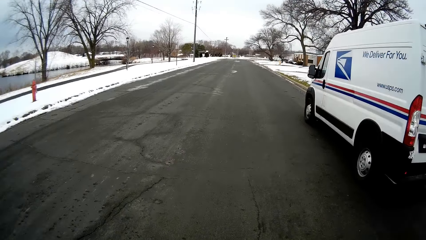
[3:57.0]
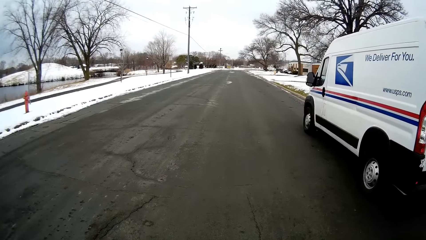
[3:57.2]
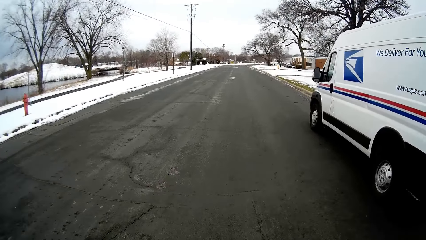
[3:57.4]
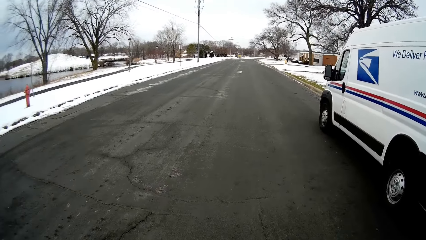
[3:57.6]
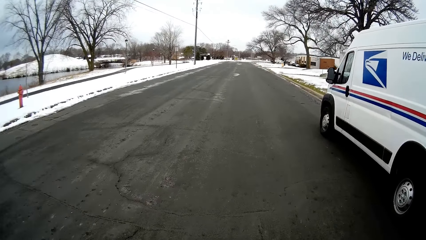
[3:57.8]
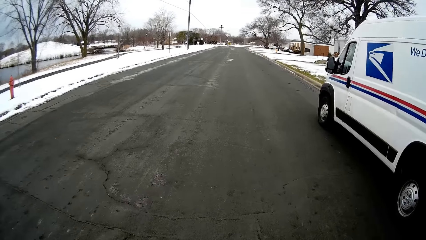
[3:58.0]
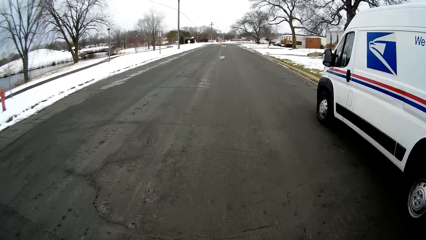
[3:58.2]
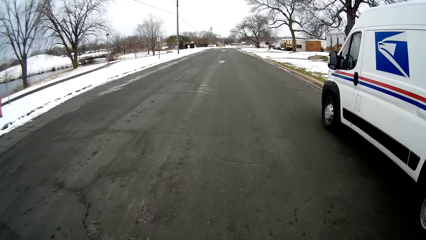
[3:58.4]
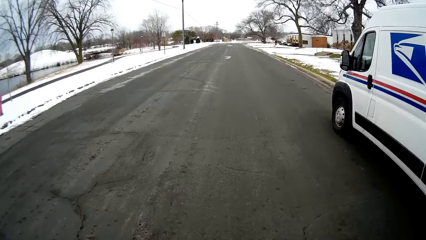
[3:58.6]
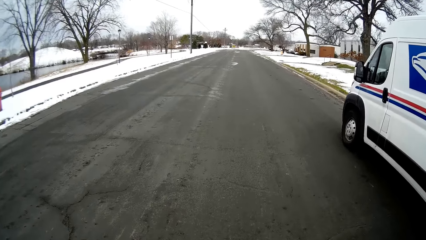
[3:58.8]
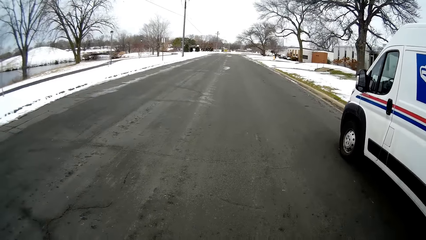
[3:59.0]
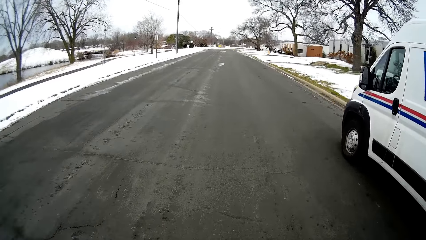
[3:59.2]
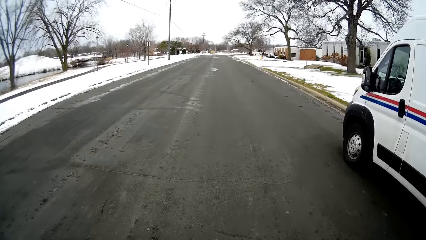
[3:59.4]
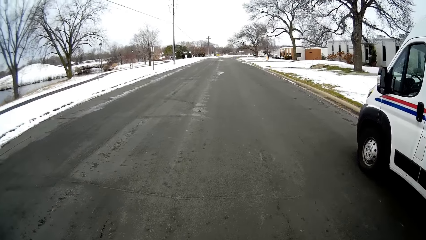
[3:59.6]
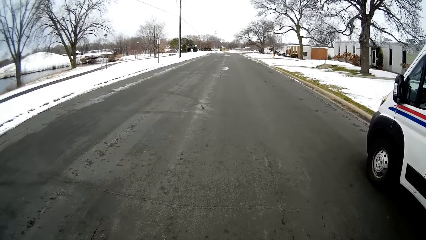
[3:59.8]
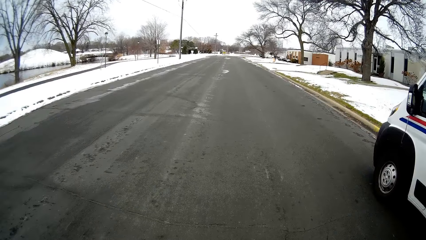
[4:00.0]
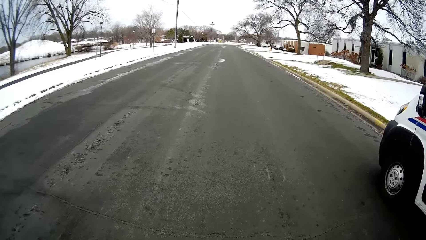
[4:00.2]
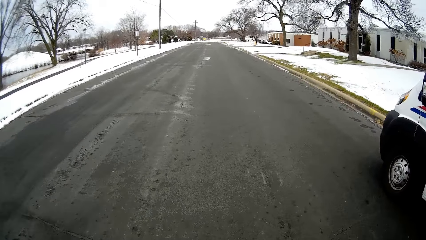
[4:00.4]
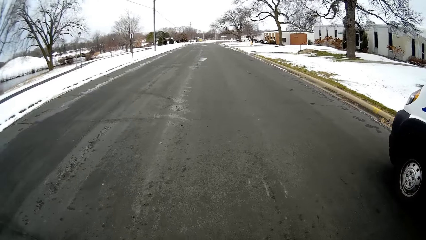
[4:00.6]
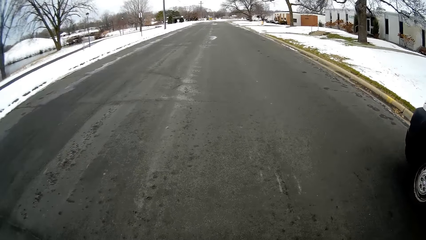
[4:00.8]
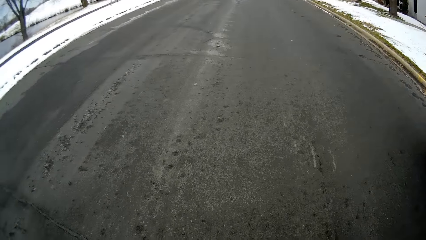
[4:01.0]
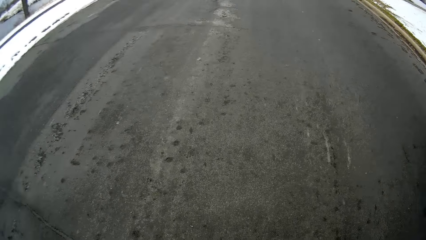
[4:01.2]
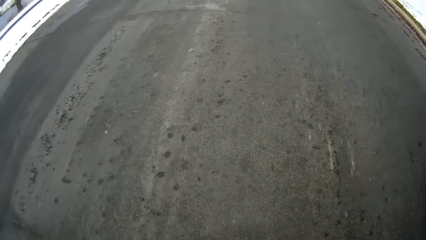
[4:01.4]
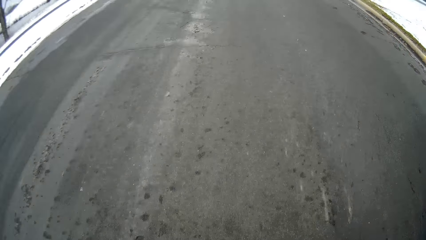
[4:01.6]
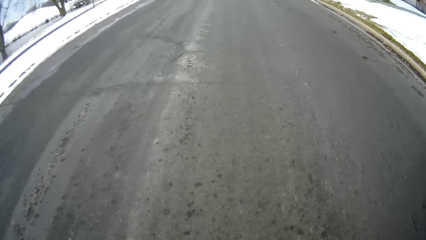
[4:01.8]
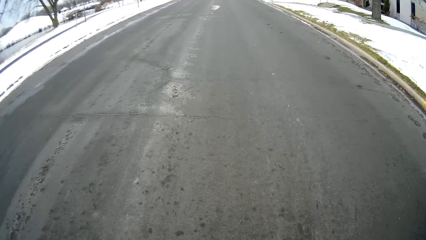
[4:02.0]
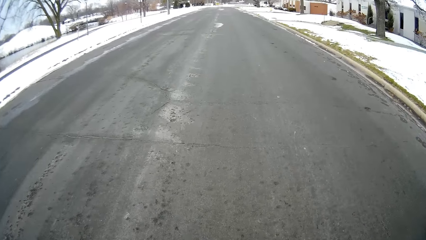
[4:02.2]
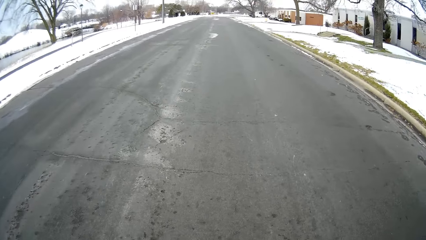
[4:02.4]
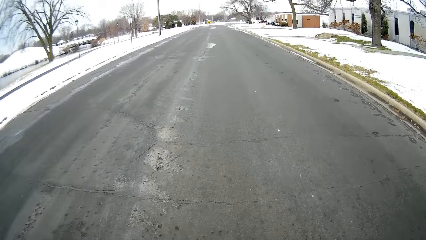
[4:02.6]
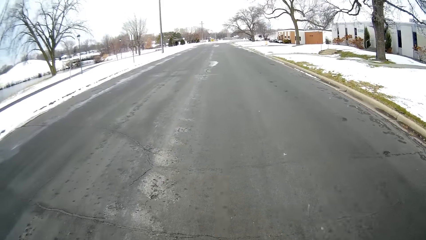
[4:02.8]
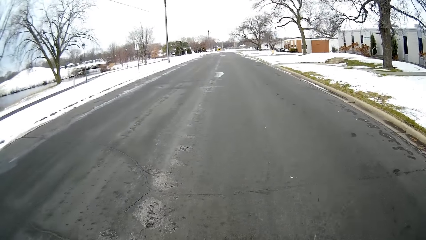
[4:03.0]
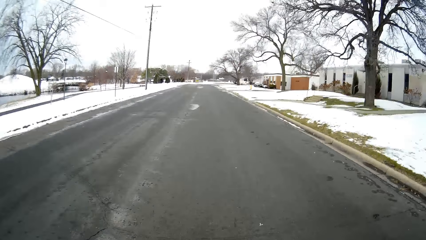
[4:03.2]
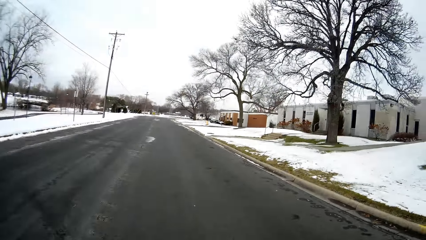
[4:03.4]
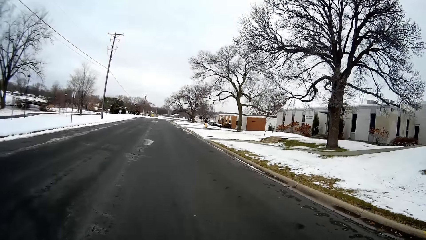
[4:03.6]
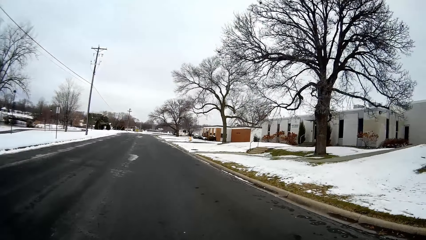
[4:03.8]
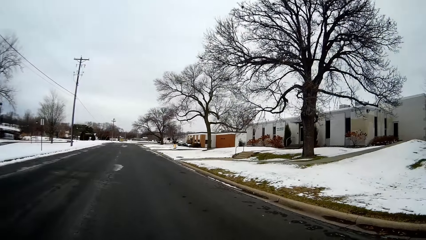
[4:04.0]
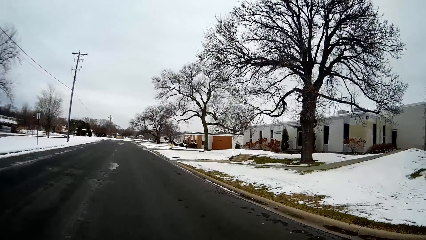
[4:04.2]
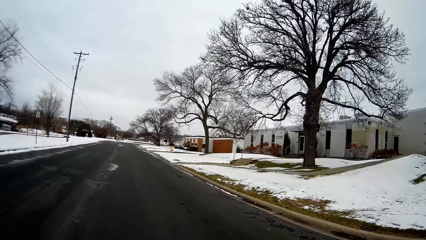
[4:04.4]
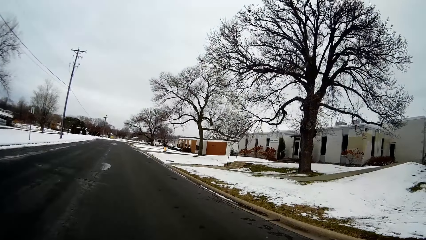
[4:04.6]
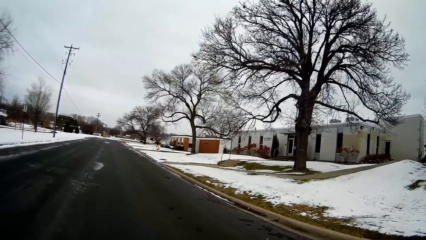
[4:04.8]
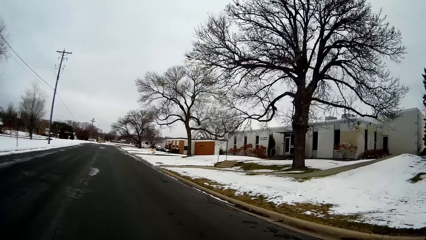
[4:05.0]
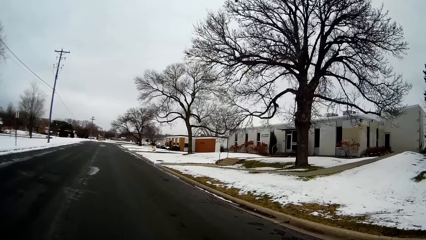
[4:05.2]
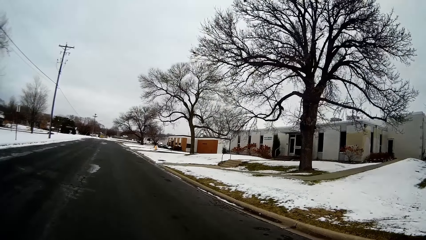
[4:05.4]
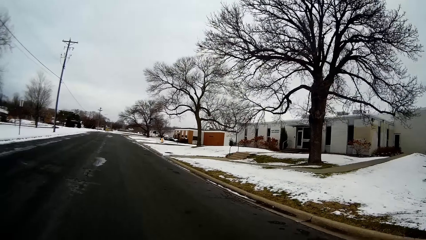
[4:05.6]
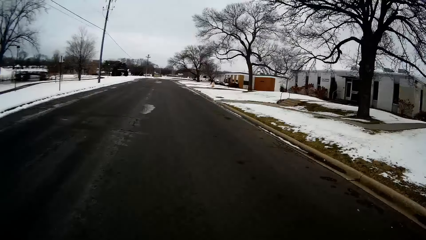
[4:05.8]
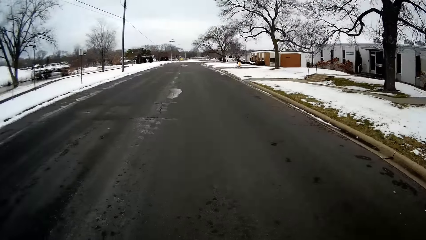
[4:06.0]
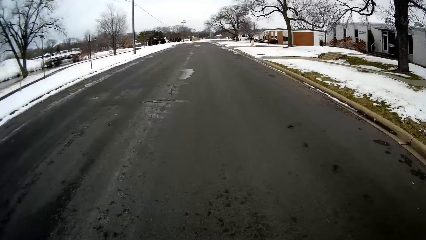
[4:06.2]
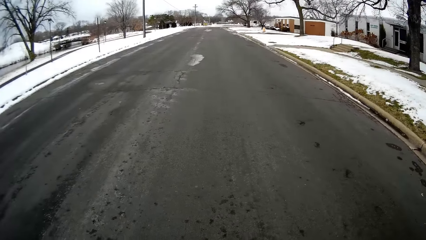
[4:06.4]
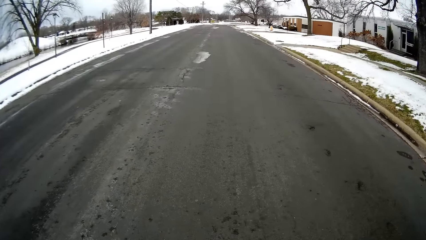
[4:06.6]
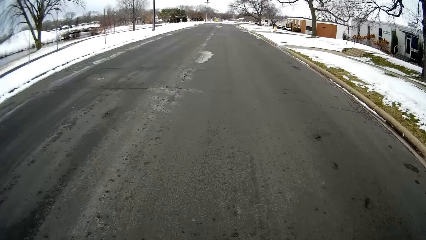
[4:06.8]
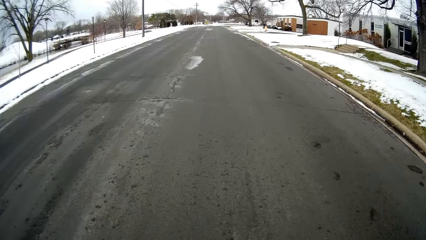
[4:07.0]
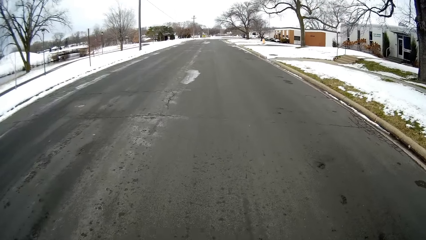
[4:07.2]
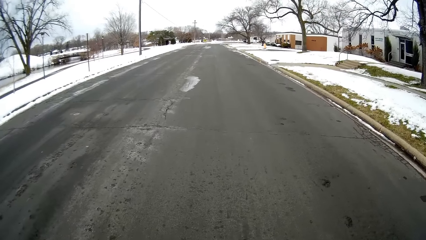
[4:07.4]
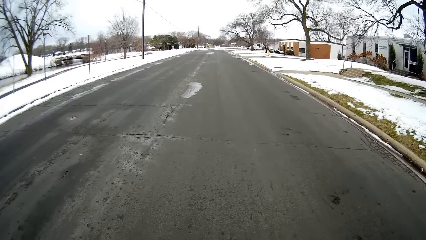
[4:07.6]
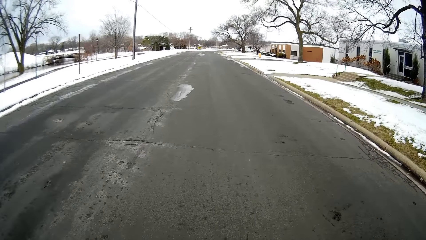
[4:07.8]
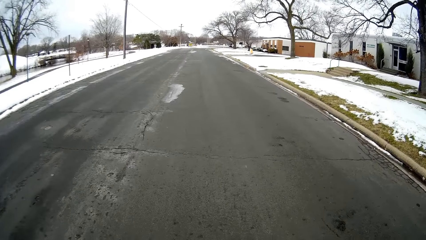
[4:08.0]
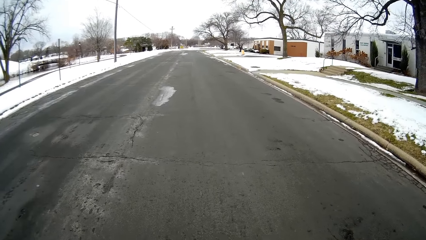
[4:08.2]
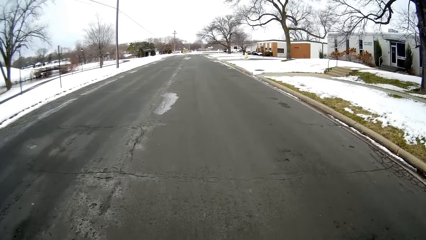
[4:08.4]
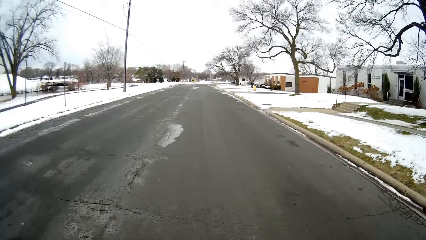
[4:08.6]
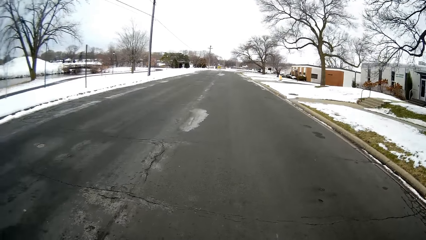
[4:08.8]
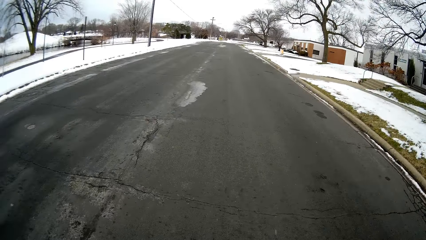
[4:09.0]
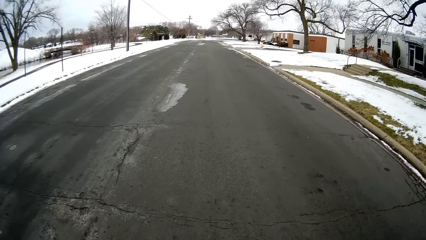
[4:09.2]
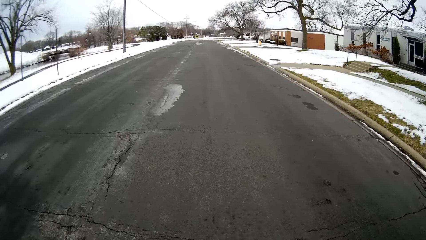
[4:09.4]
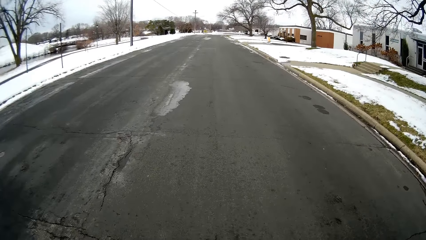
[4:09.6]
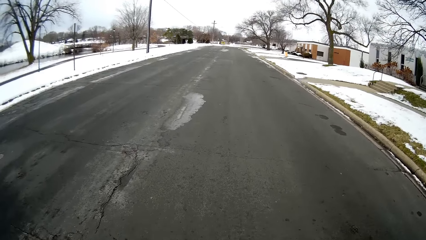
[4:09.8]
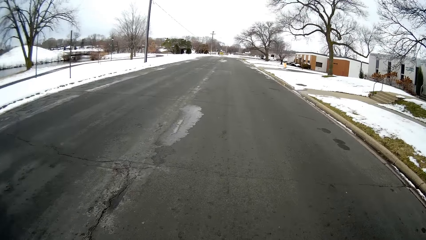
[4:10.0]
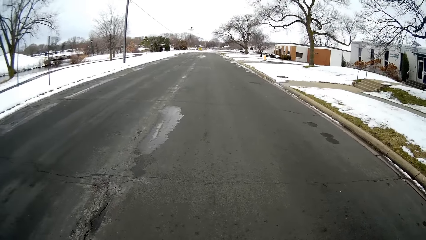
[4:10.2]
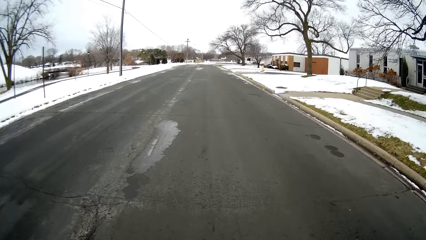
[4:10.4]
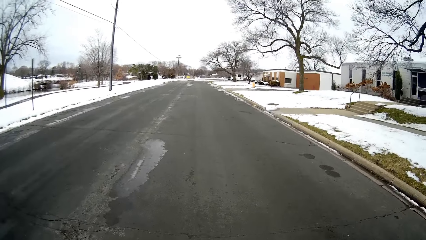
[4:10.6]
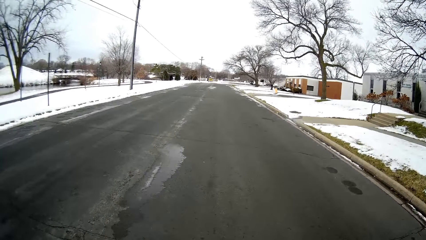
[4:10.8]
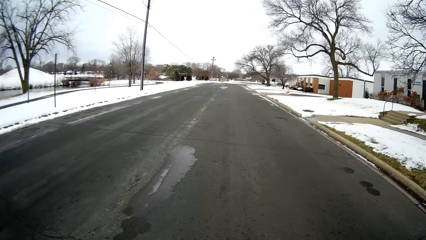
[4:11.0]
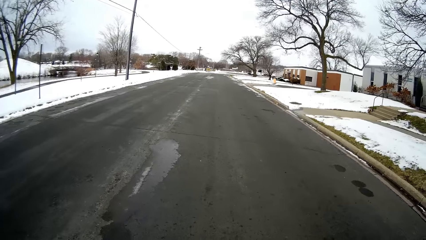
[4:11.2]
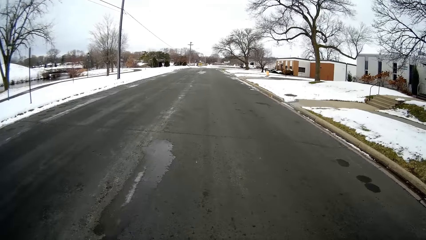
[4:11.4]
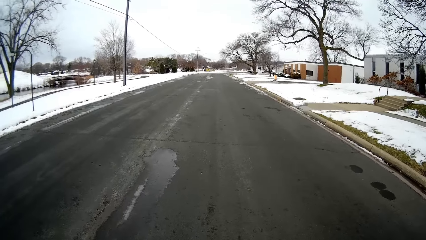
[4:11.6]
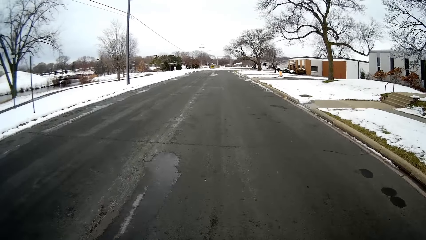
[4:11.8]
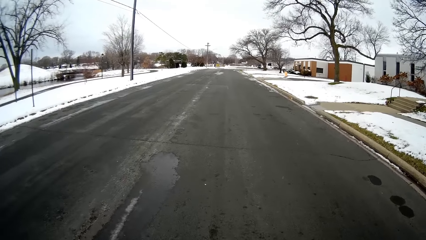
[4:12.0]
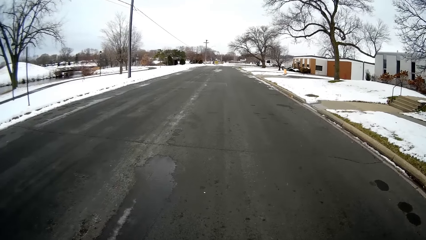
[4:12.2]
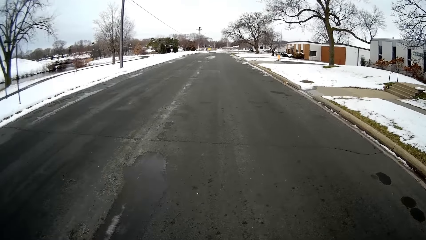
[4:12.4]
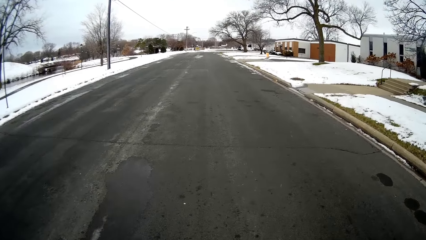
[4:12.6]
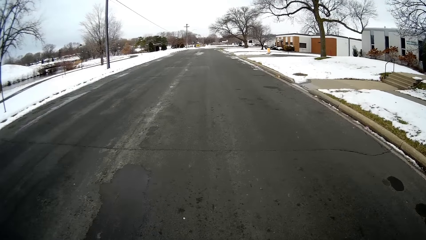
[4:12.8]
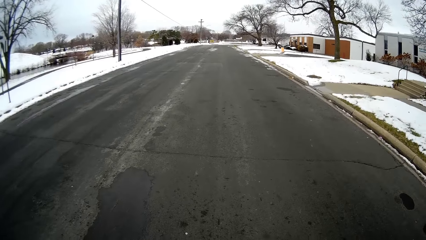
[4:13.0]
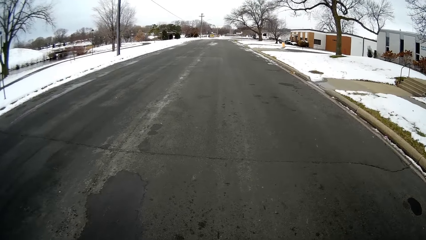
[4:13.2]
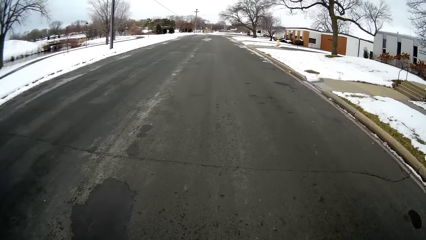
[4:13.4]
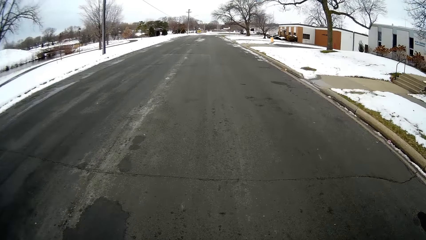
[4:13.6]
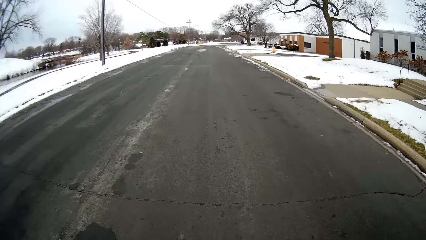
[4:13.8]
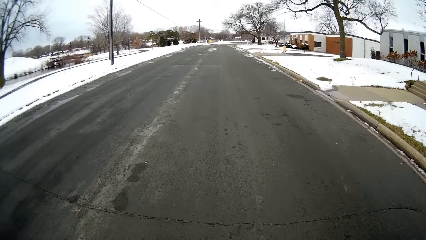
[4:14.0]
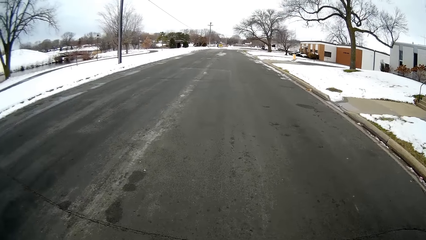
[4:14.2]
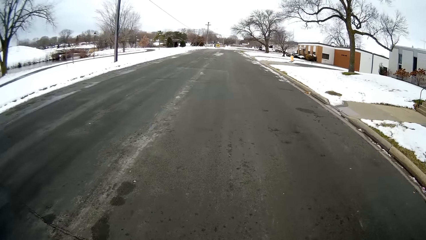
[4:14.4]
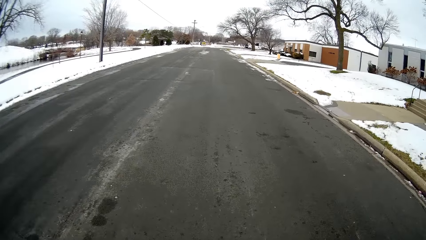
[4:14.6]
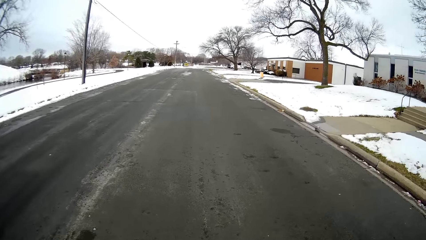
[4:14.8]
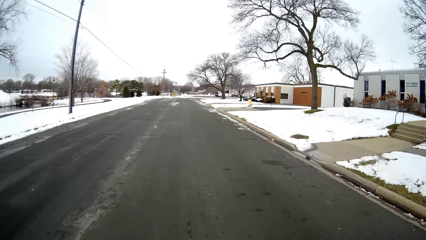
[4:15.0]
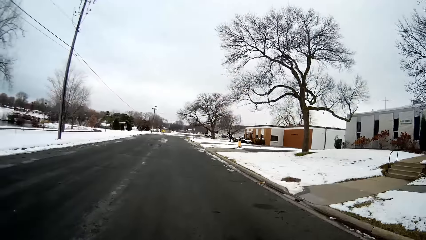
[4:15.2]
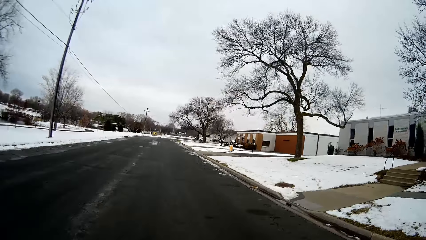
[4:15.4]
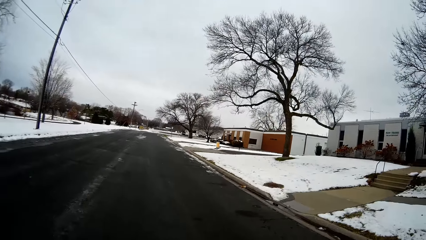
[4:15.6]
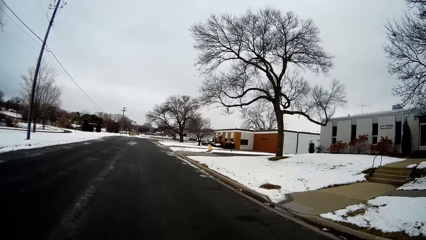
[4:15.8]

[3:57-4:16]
The camera wearer walks on the road. They look around. They walk along the road with a man. The man talks with the camera wearer. The camera wearer converses with the man. They walk along the road with the man. The man talks with the camera wearer.
